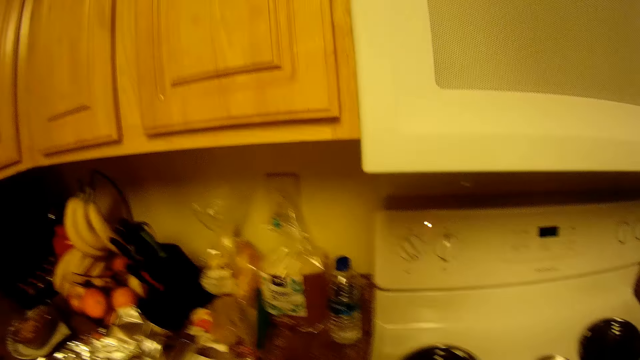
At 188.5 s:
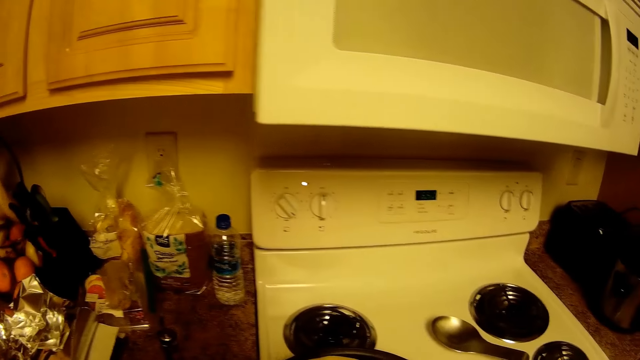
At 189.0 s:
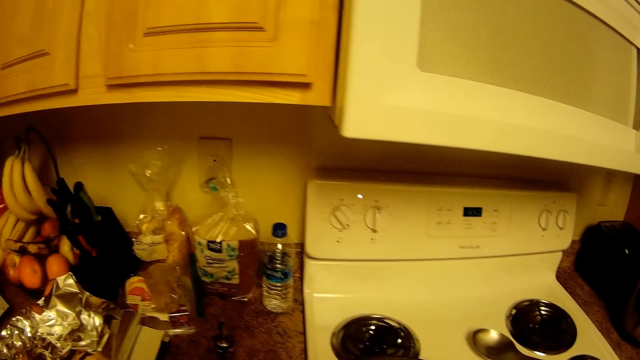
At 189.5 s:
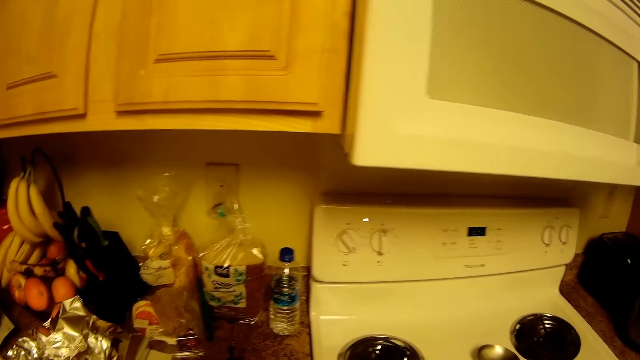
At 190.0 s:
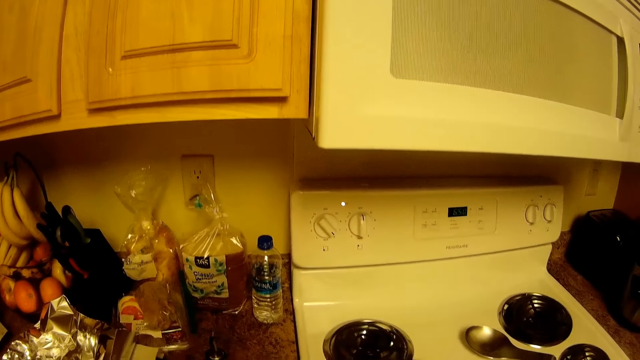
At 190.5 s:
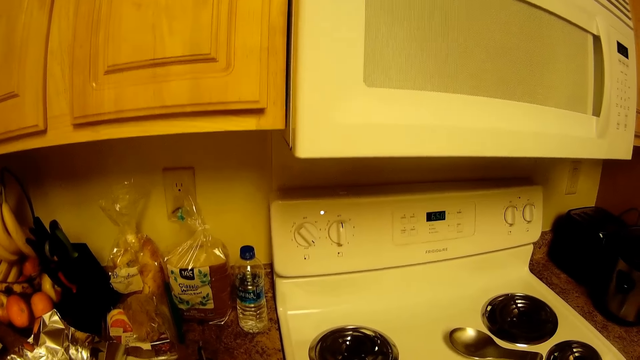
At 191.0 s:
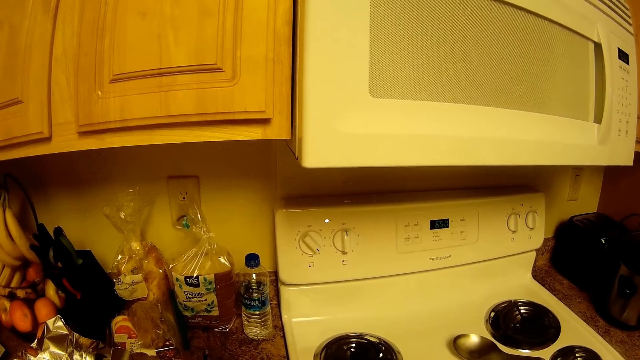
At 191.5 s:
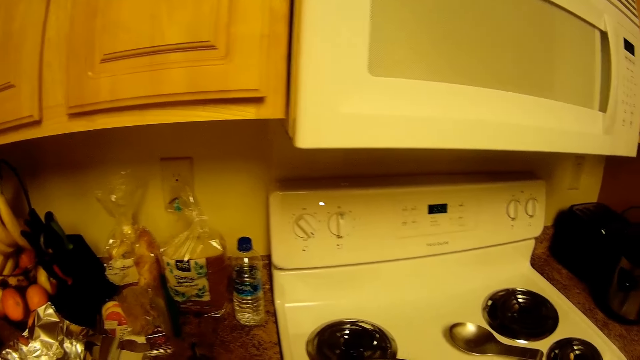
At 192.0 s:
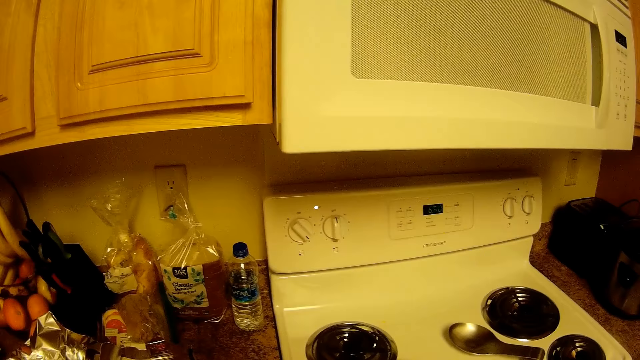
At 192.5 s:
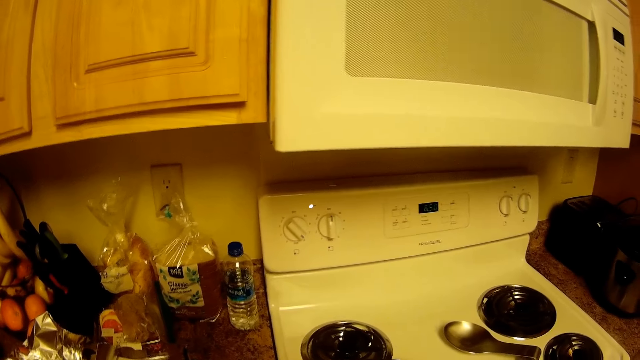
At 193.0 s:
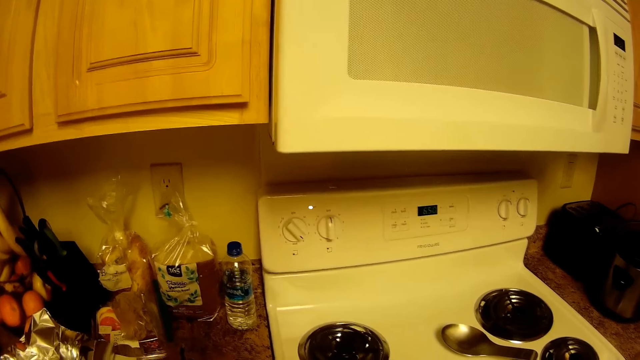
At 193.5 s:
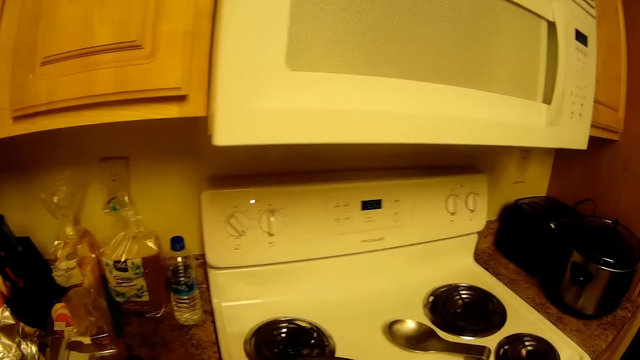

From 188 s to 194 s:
The camera wearer looks at the food.

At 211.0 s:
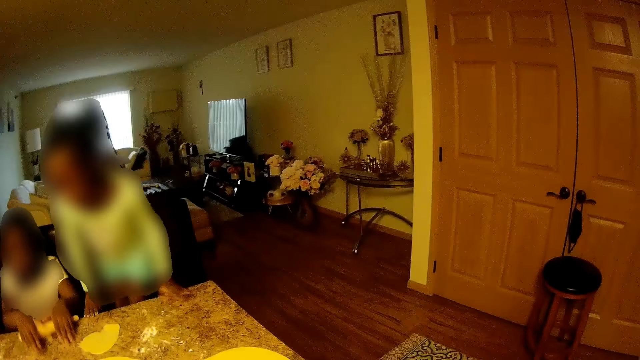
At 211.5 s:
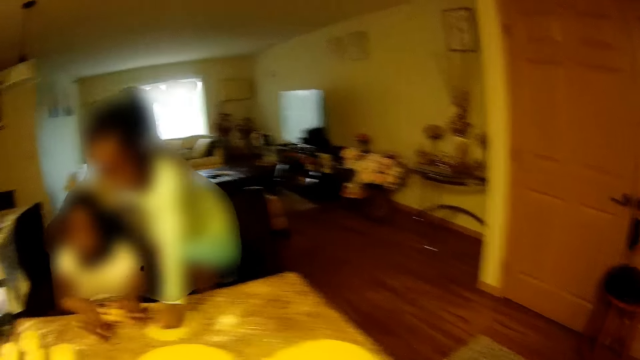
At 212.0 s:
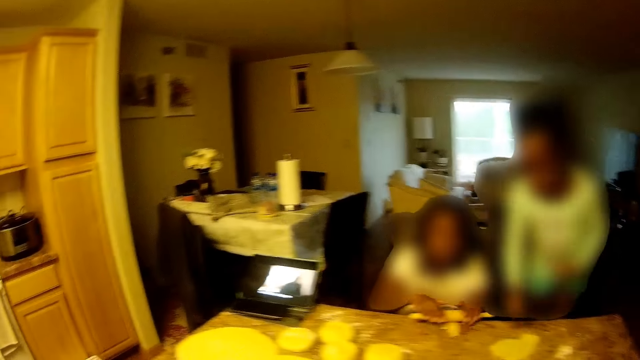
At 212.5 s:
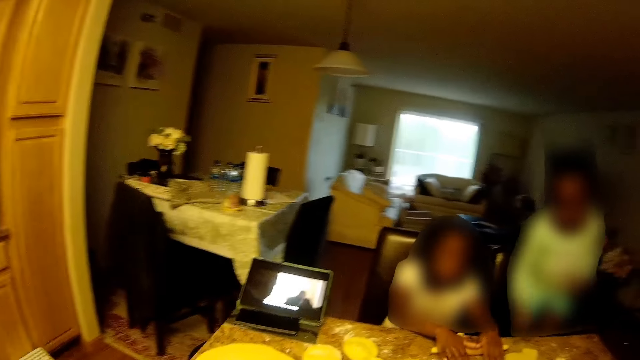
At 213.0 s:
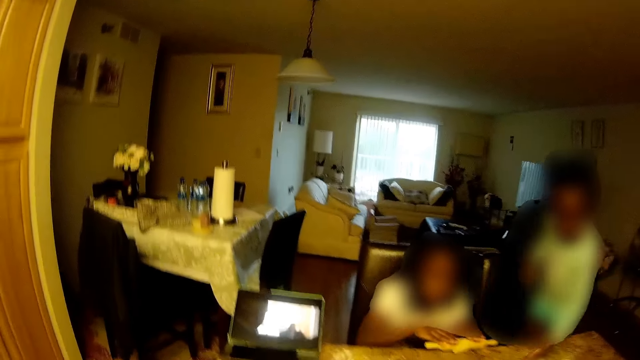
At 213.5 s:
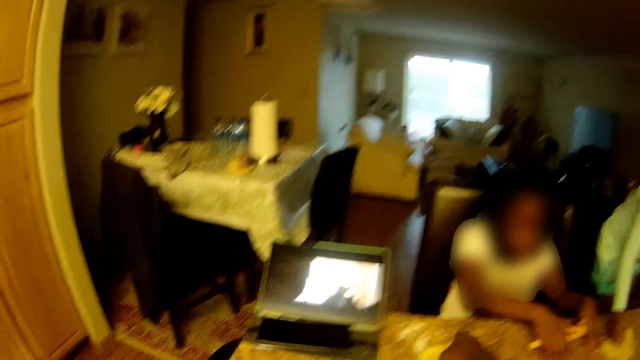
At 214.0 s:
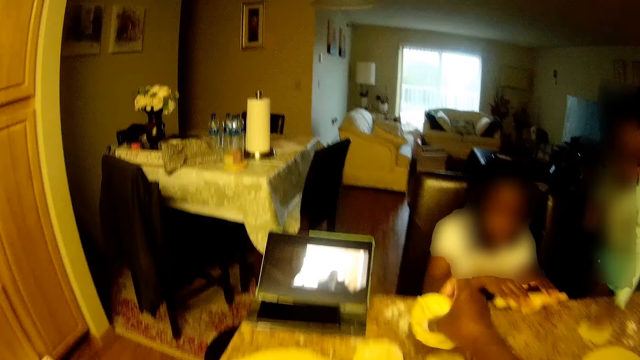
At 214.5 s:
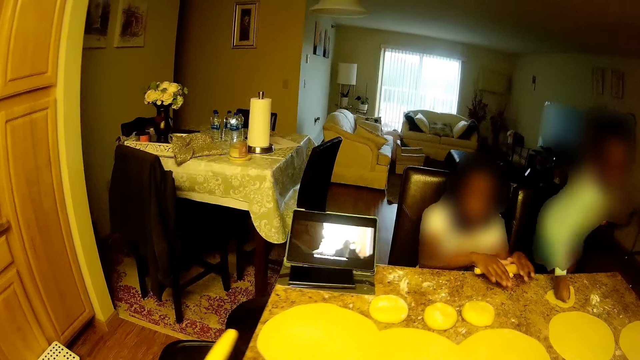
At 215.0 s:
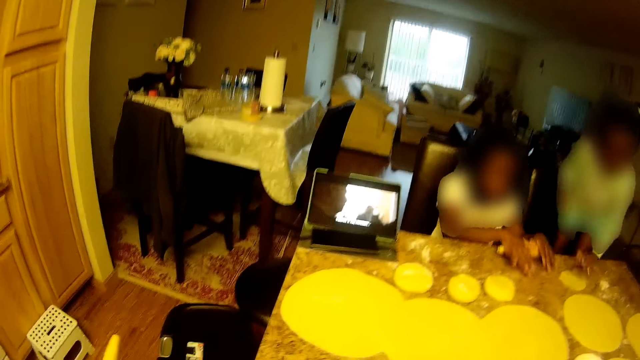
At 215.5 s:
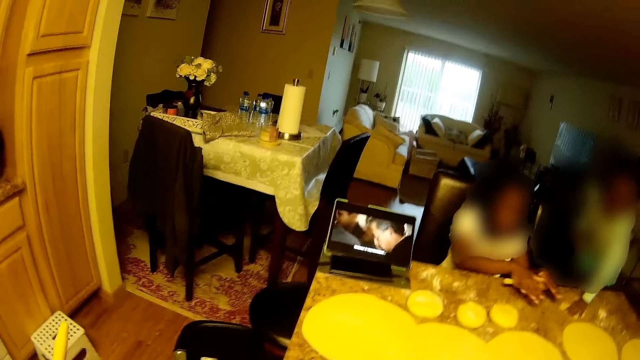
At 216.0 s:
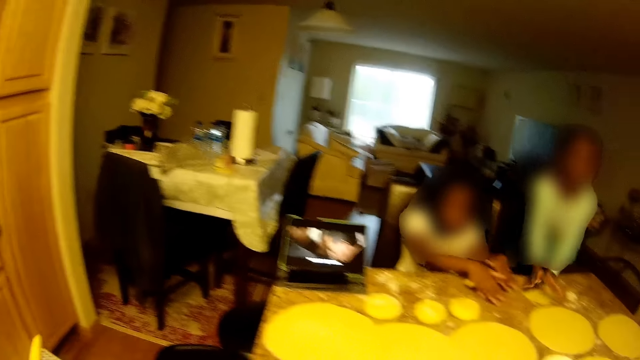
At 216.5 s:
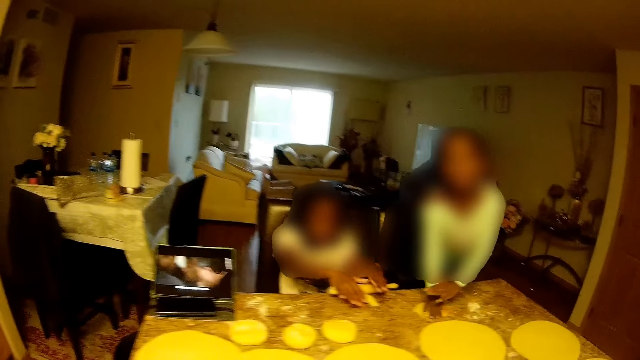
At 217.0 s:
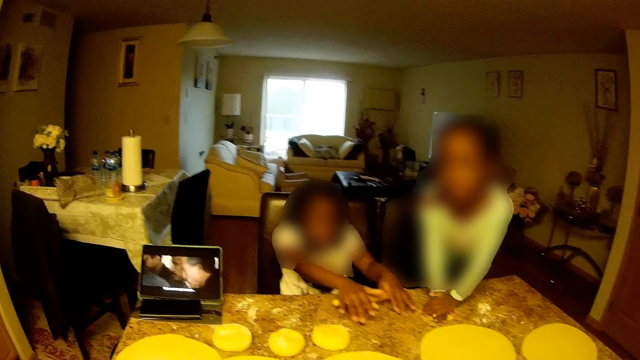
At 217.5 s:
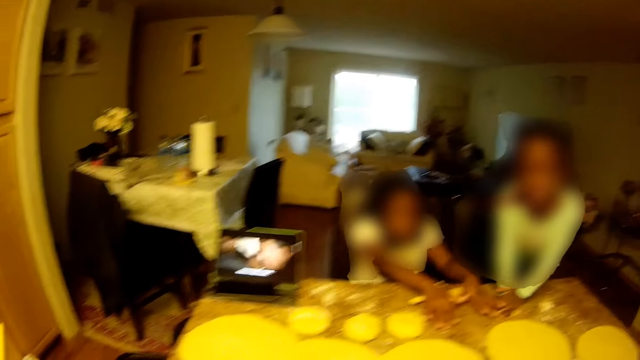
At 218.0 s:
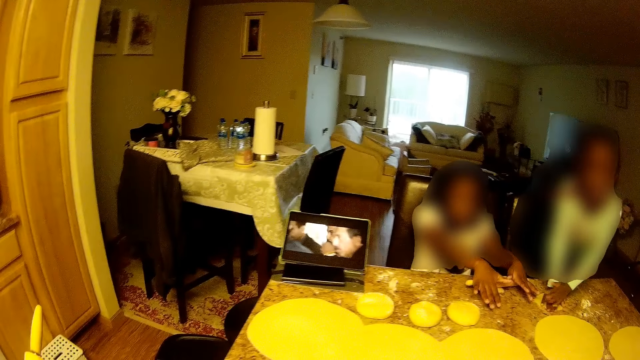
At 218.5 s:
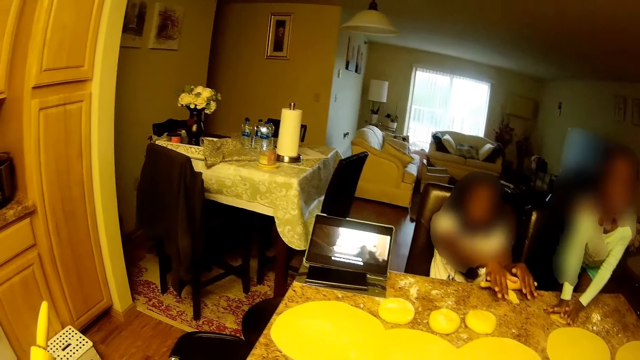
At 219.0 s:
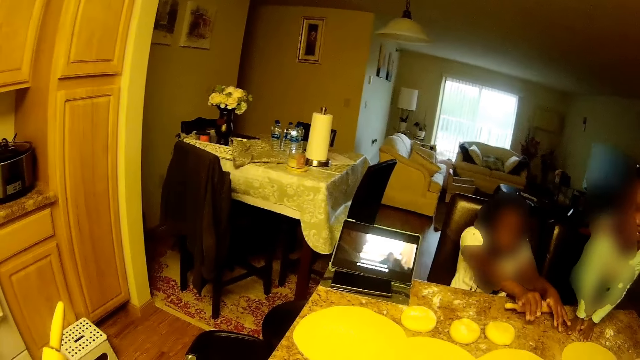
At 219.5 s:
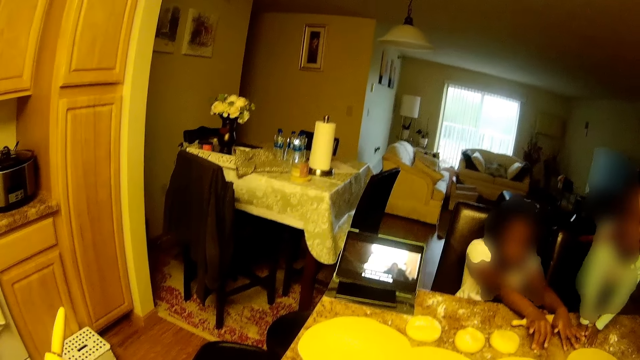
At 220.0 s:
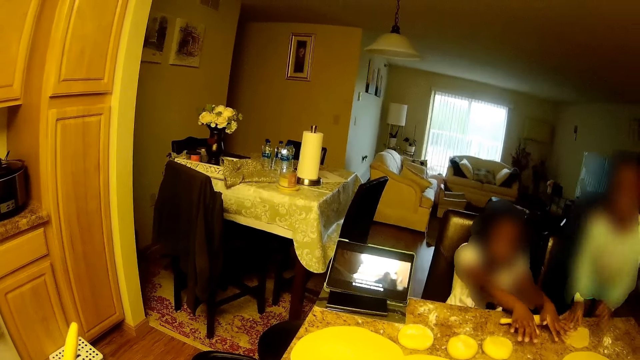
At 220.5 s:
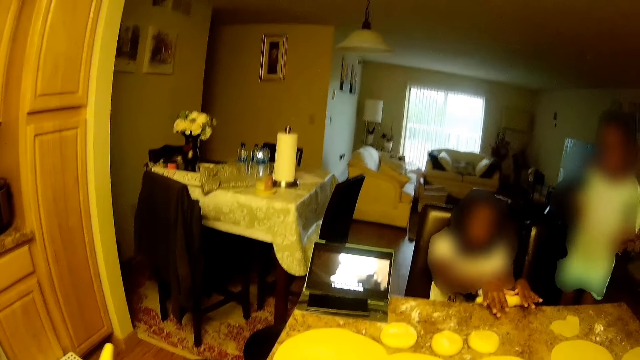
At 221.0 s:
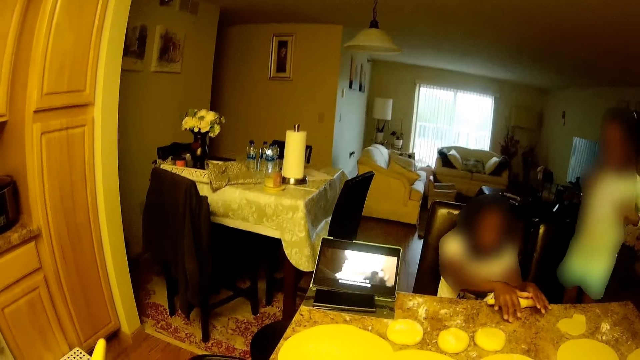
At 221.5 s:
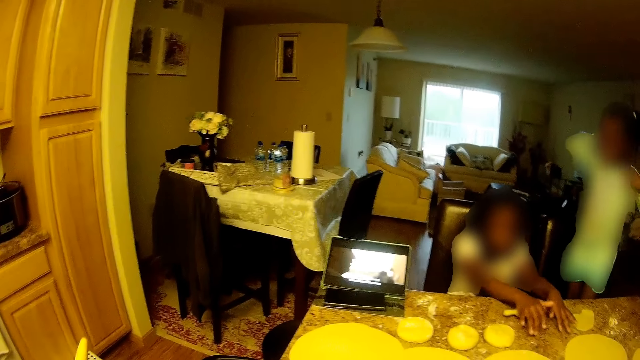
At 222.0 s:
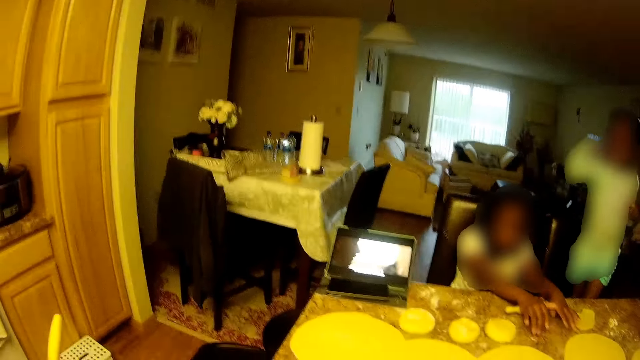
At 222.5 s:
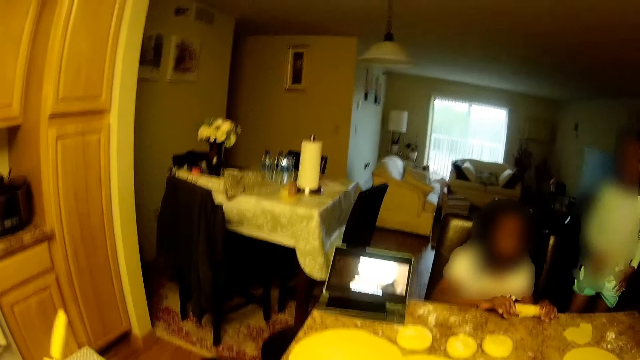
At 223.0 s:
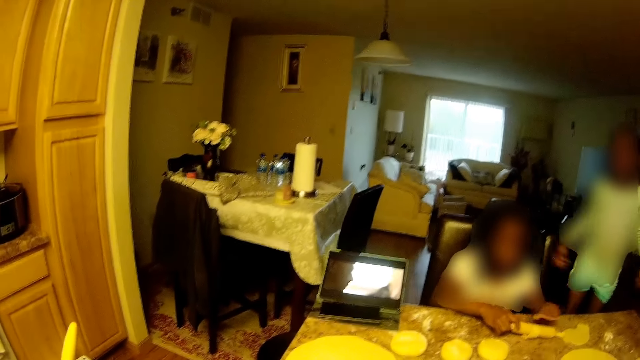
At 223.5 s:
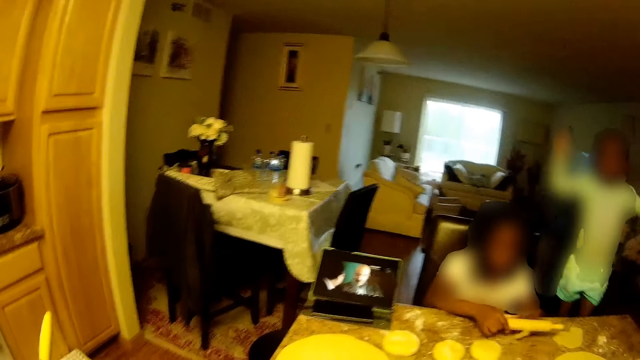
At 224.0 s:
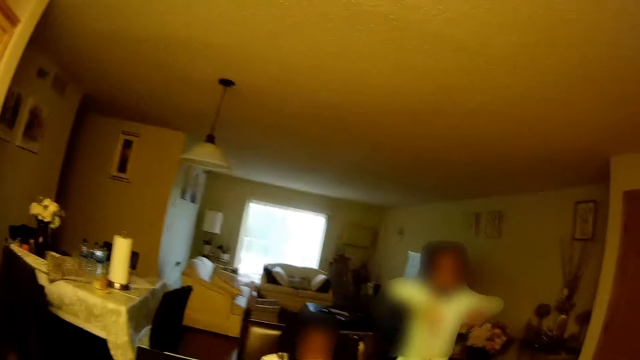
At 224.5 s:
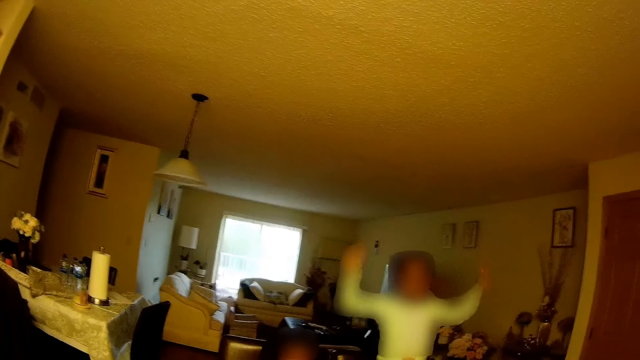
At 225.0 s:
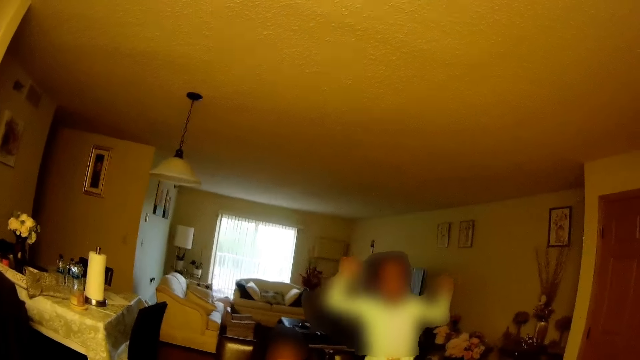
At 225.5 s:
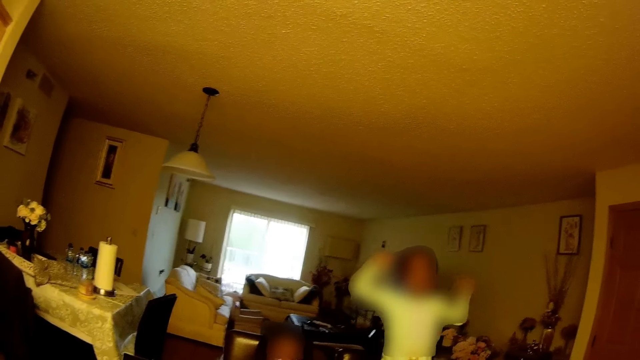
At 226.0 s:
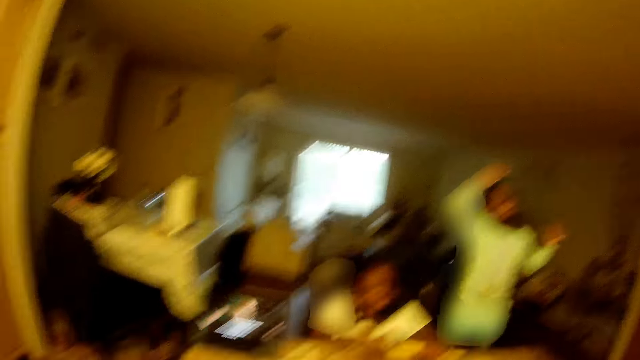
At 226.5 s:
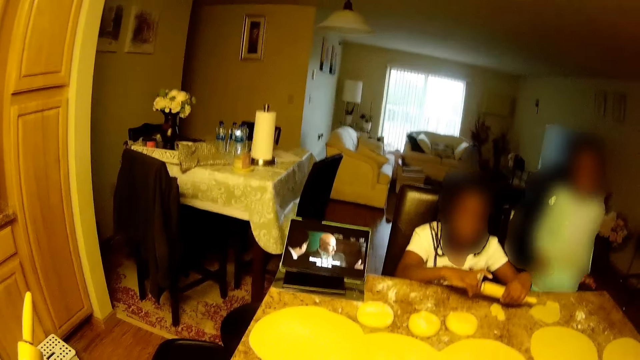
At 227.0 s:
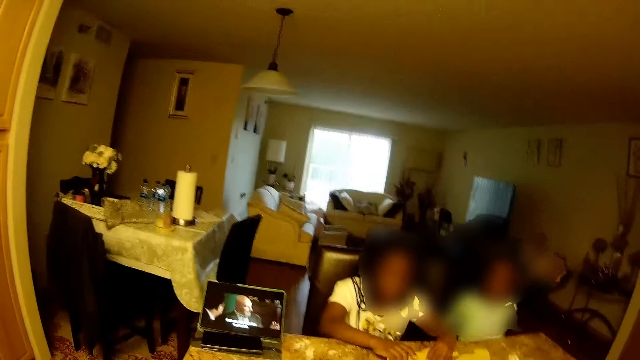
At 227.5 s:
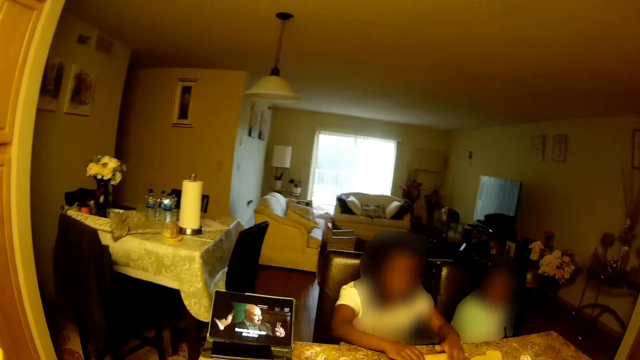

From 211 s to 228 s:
The child kneads the dough with both hands. The camera wearer picks up some of the dough on the table with her right hand. She picks up a rolling pin on the table. She holds the rolling pin with her left hand. She looks around.
